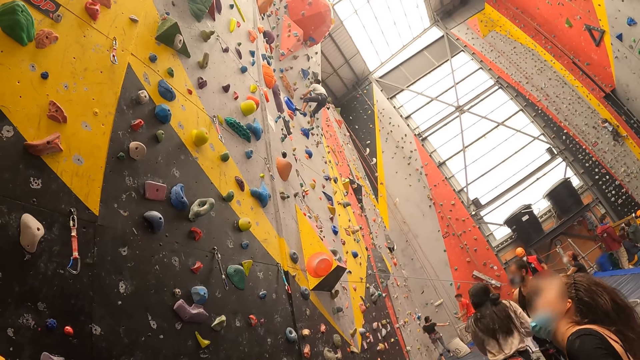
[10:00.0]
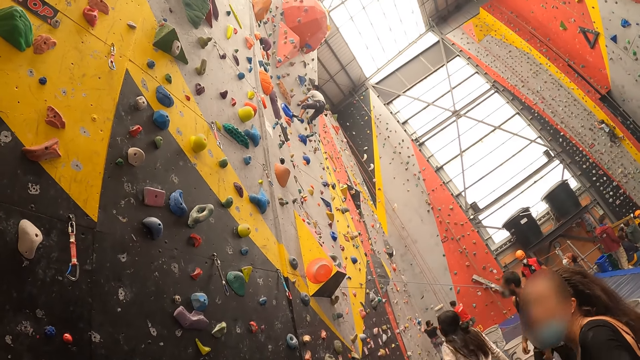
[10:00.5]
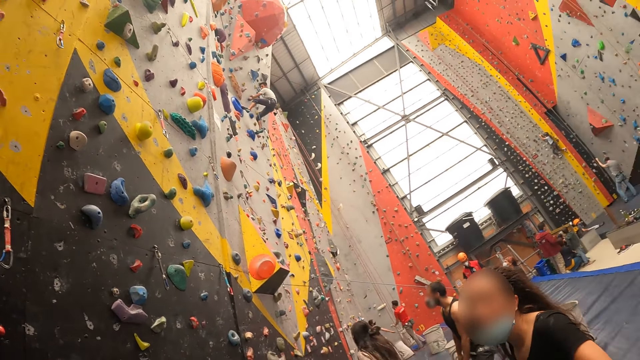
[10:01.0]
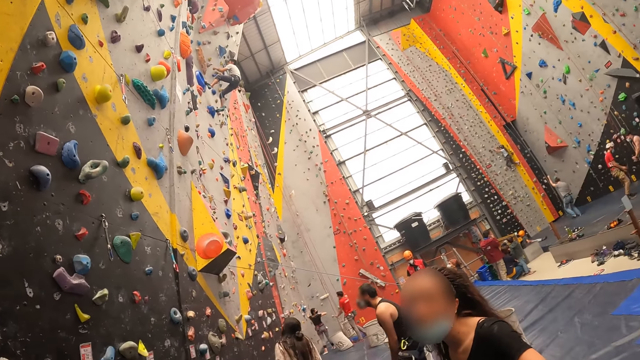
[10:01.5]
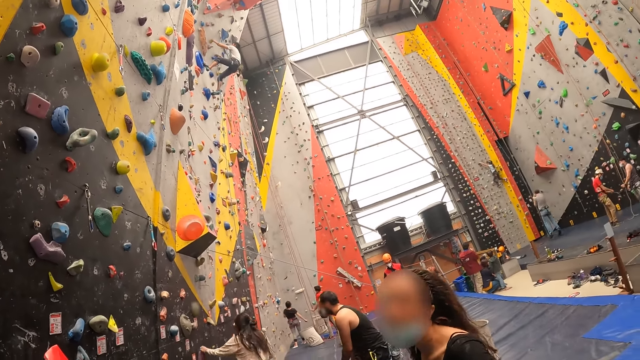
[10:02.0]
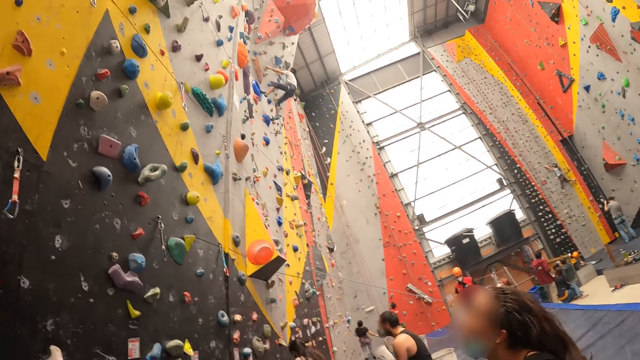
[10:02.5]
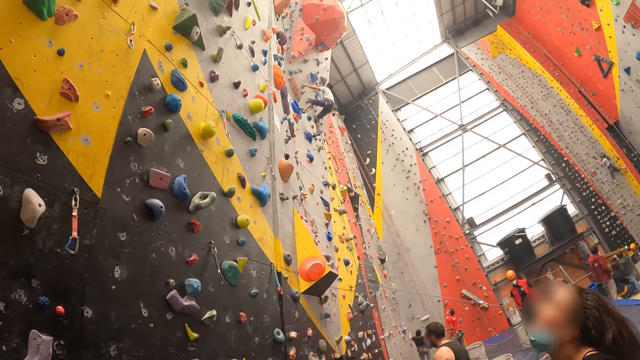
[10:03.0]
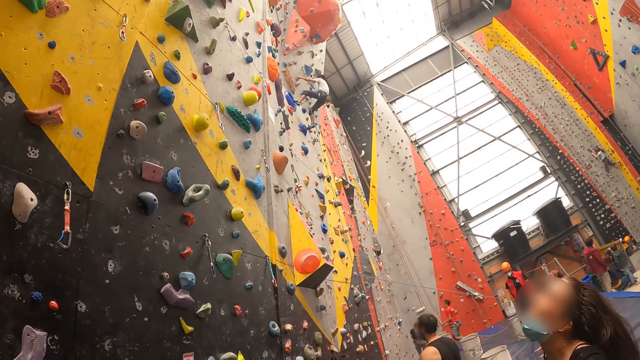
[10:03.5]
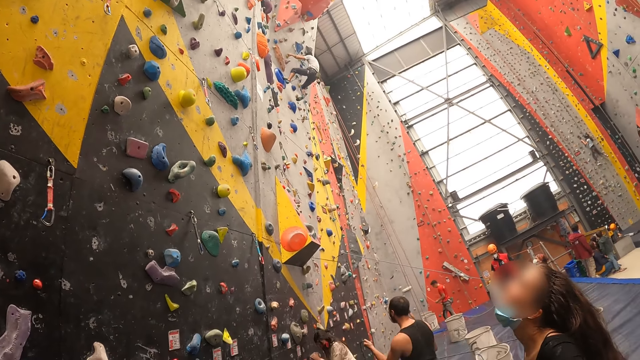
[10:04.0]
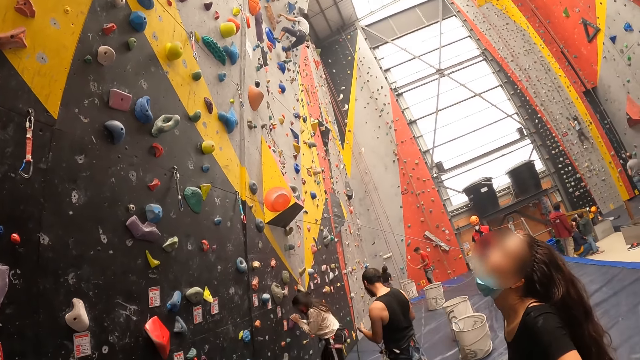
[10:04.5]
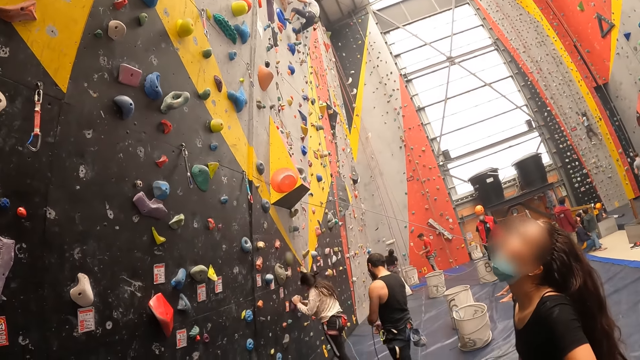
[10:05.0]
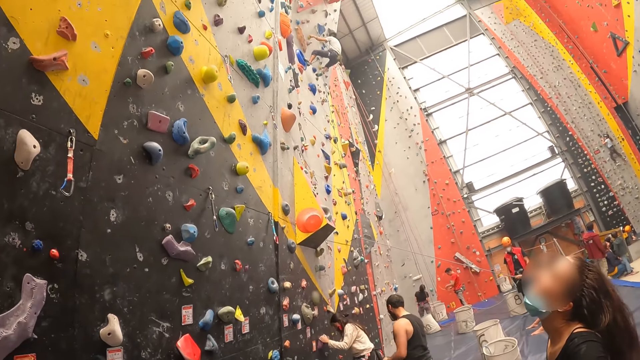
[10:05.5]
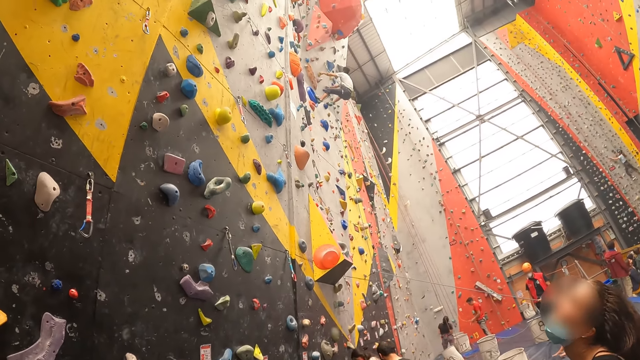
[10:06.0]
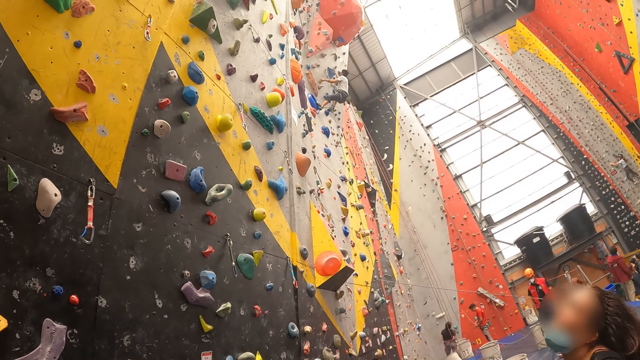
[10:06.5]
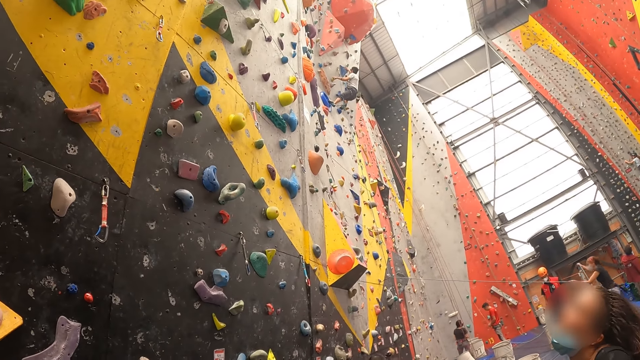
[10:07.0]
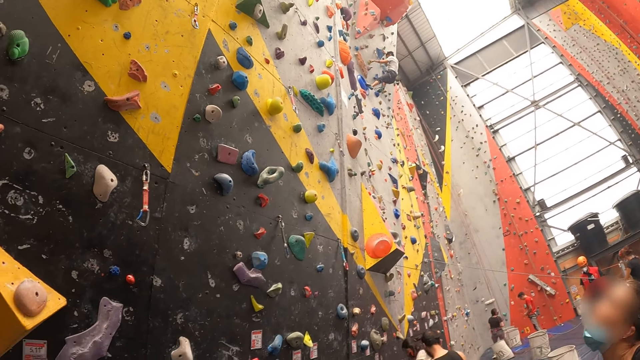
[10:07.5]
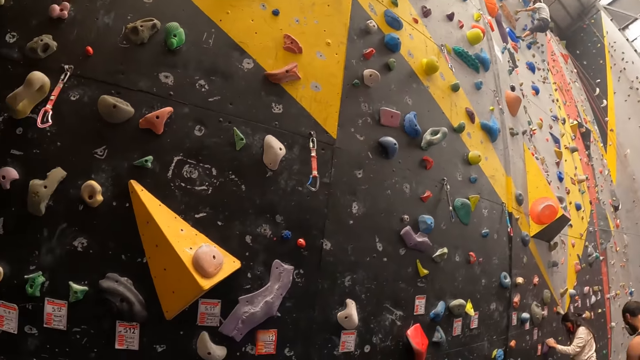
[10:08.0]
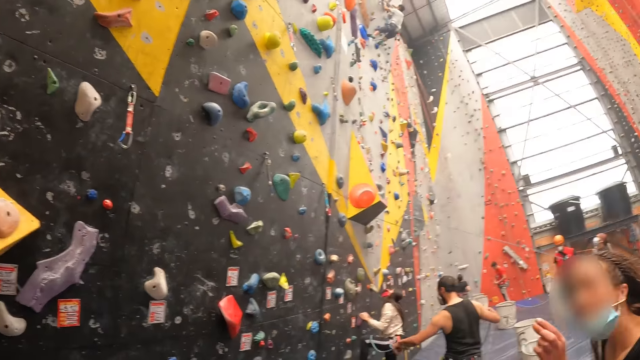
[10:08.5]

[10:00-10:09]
A person talks to the camera wearer. The person looks up the wall.

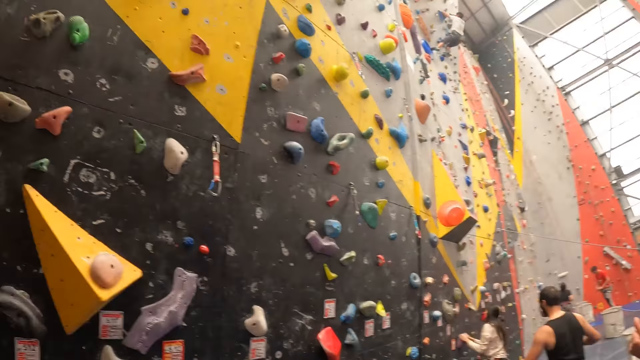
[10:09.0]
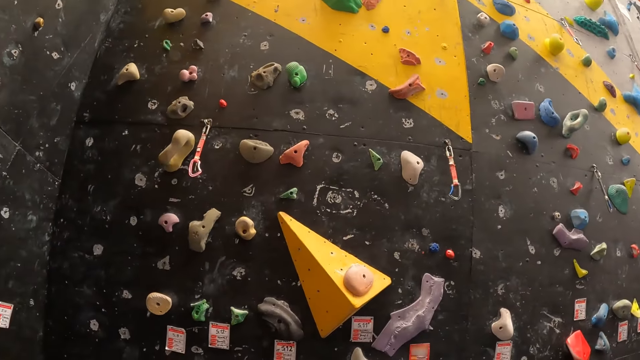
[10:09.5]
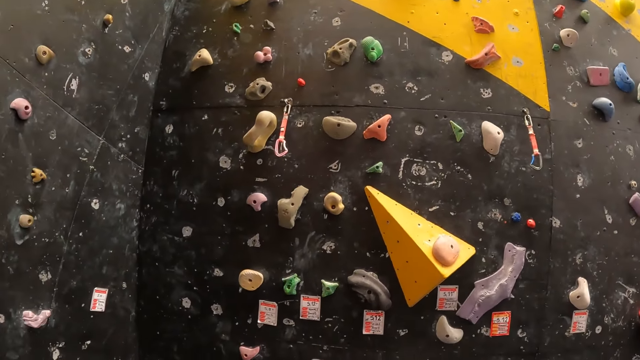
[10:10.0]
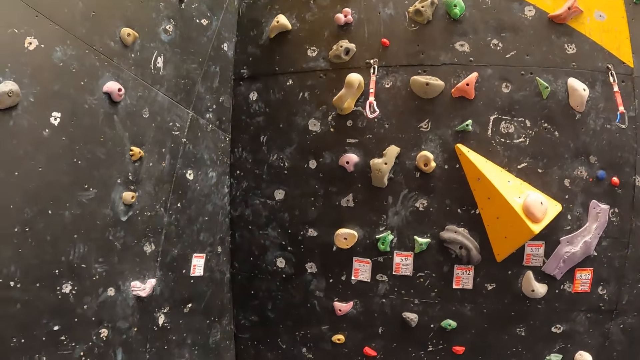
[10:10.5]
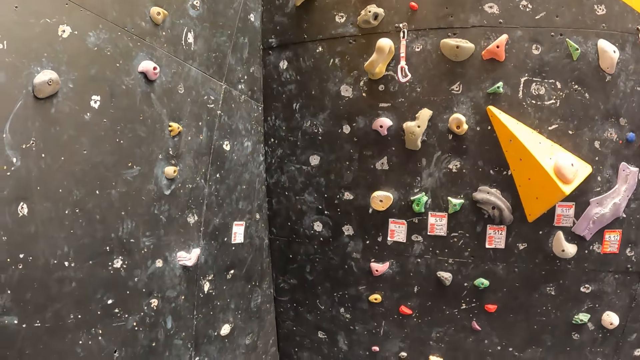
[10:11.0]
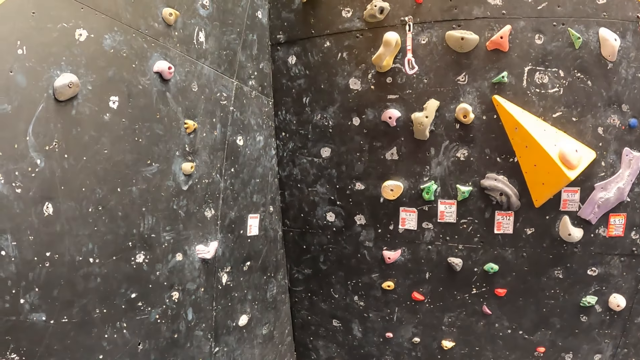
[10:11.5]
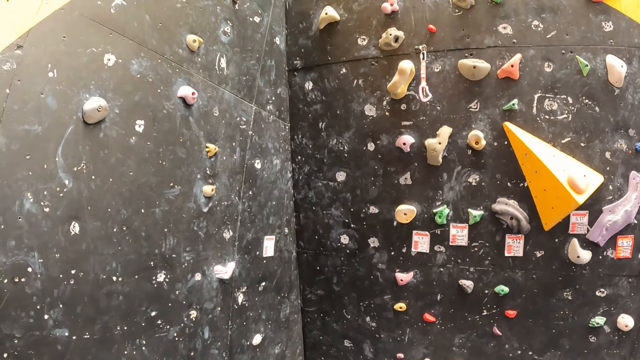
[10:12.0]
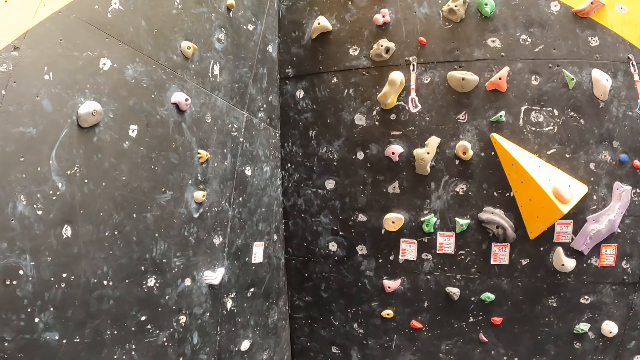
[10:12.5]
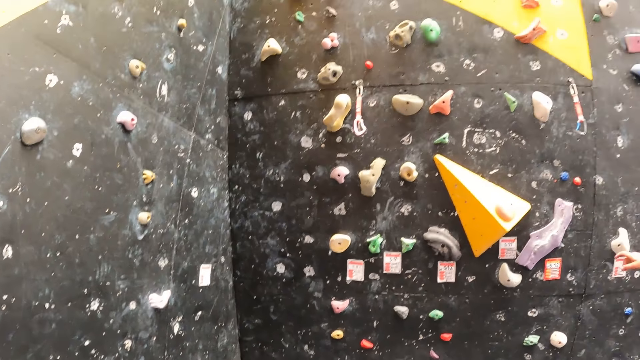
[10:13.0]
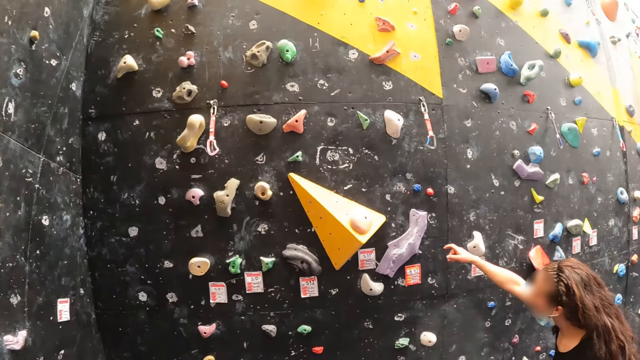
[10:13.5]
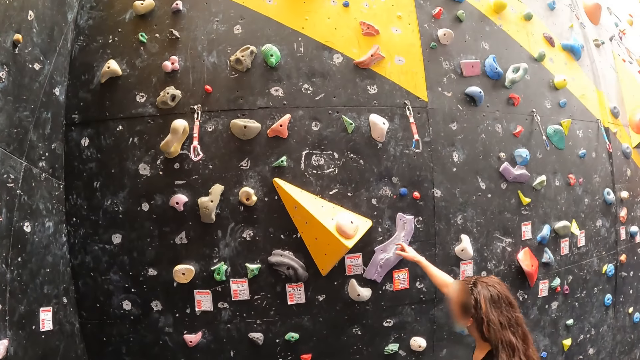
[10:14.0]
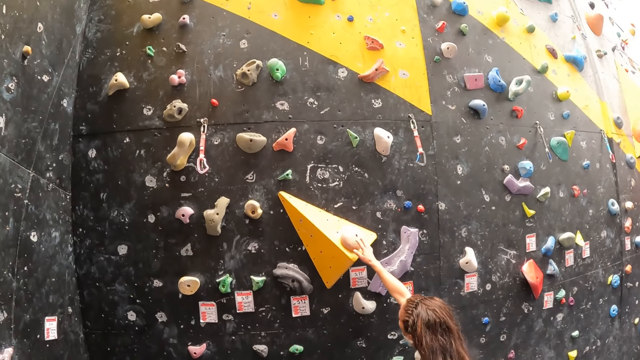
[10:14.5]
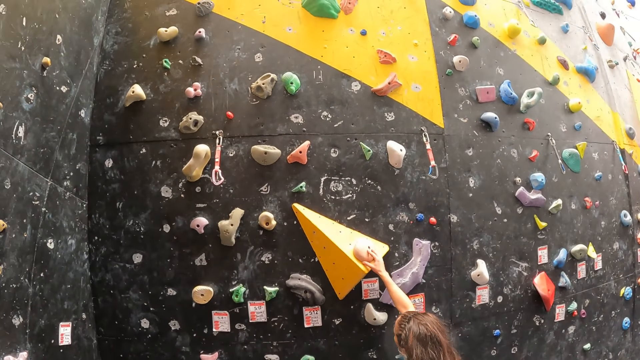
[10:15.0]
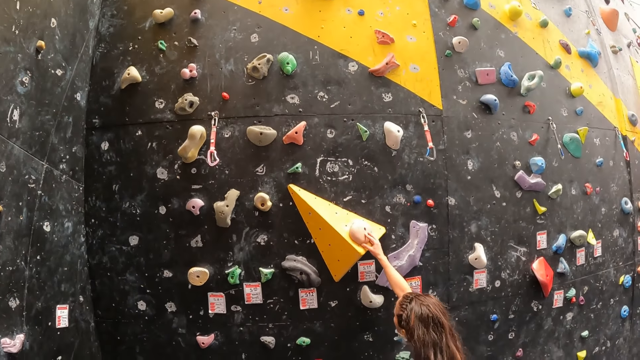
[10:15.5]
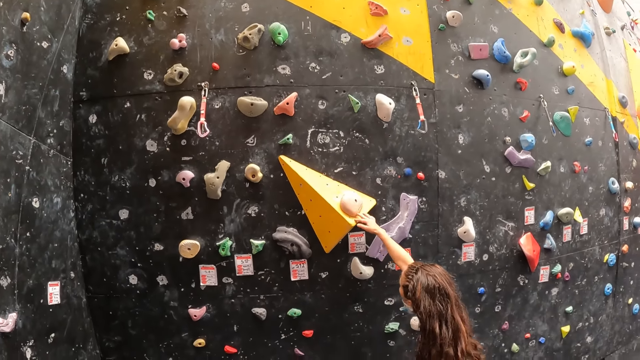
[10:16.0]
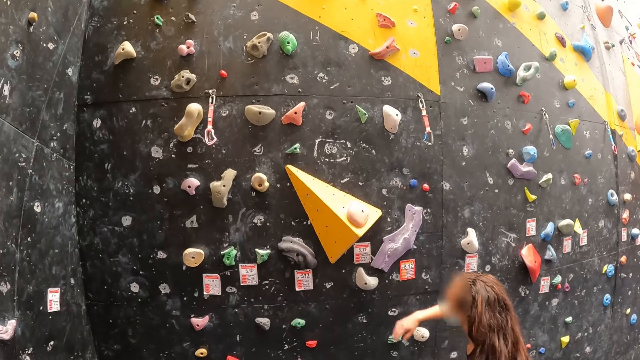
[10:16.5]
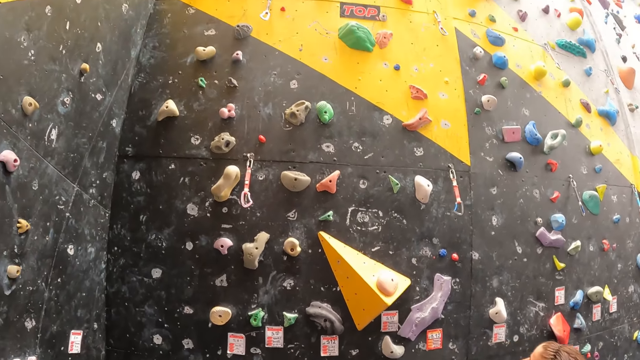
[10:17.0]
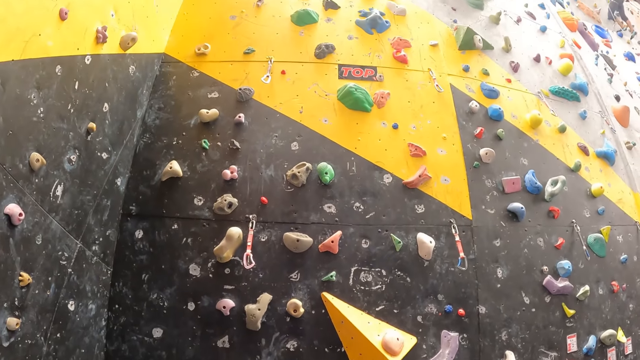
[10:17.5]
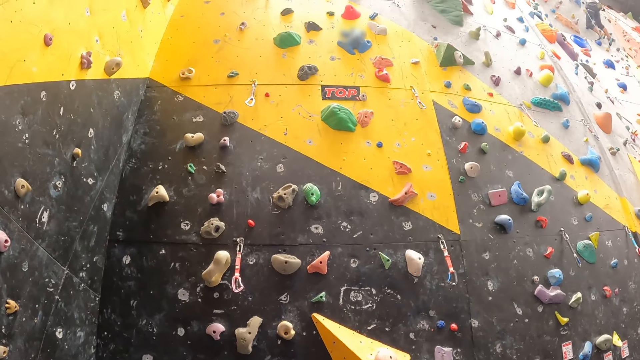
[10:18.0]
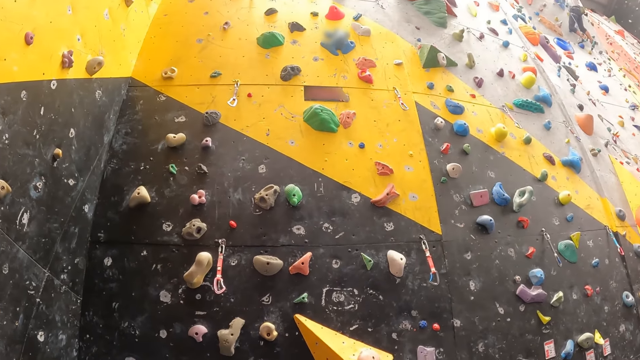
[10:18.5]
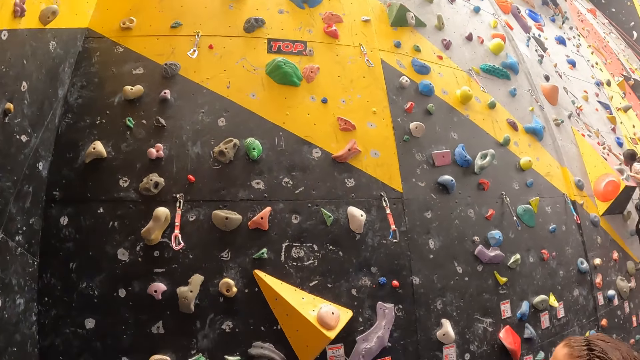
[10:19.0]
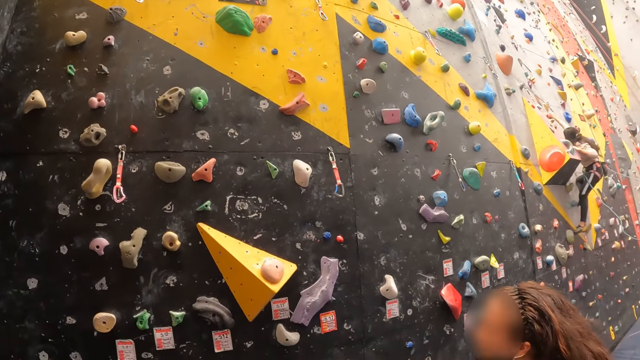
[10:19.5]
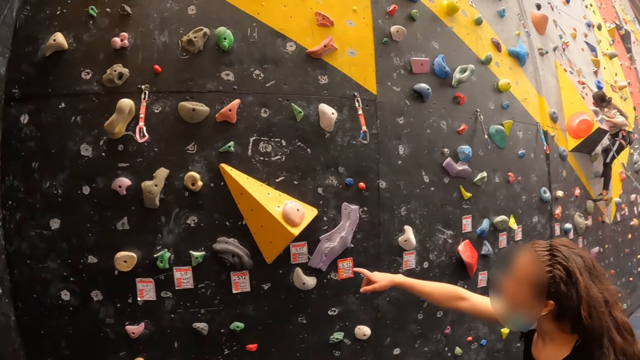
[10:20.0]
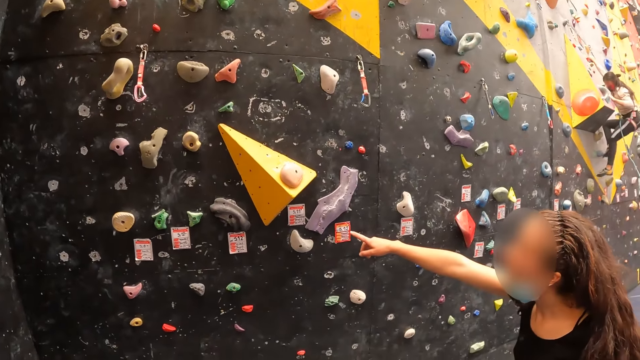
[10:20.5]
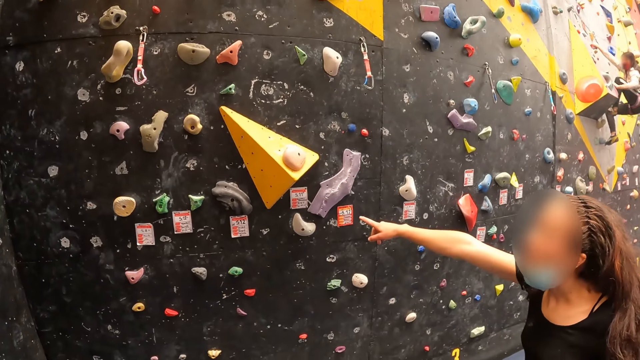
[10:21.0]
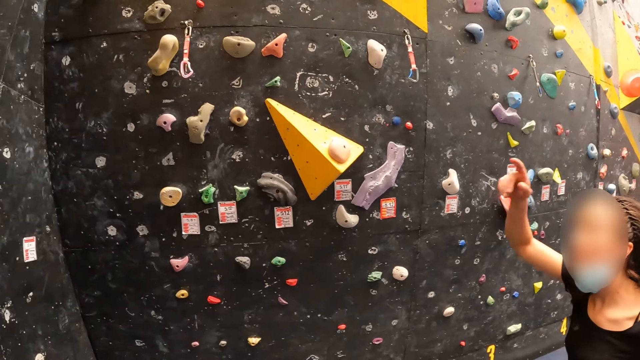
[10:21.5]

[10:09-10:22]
The camera wearer looks around. A person touches the climbing hold. The person points at the wall.
